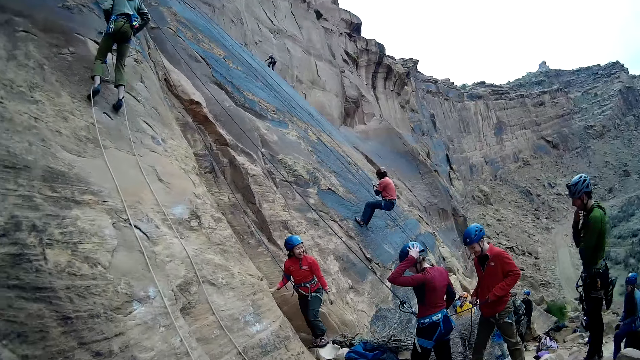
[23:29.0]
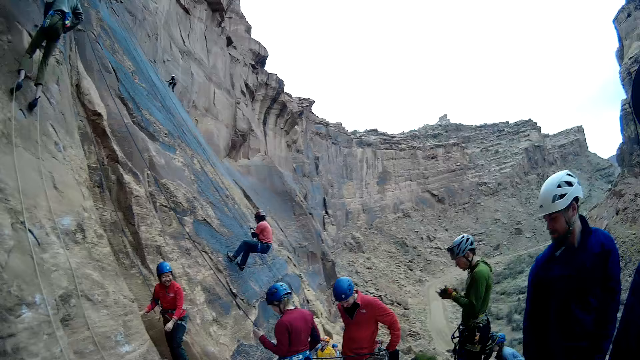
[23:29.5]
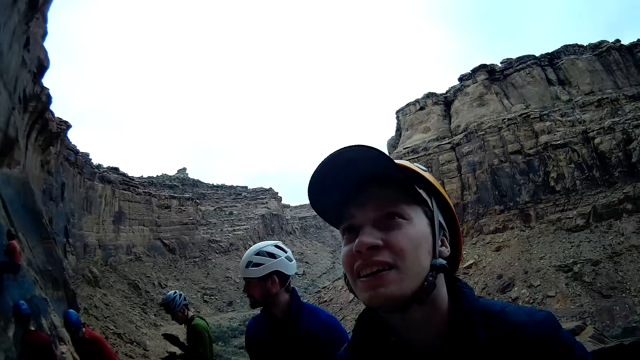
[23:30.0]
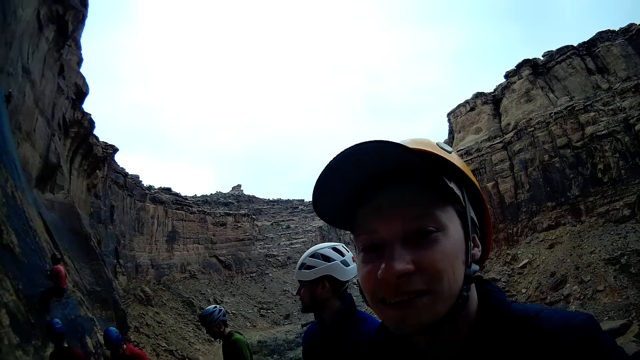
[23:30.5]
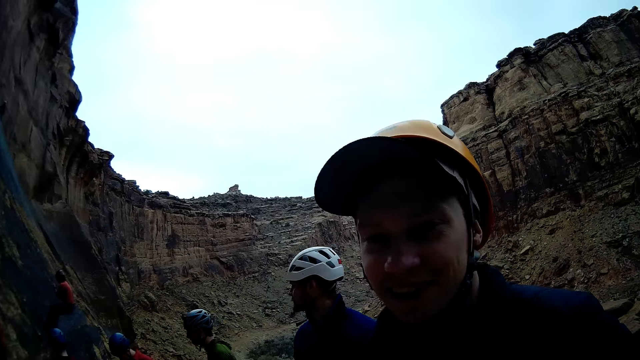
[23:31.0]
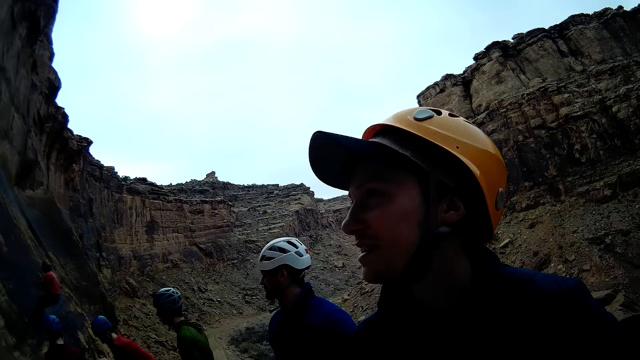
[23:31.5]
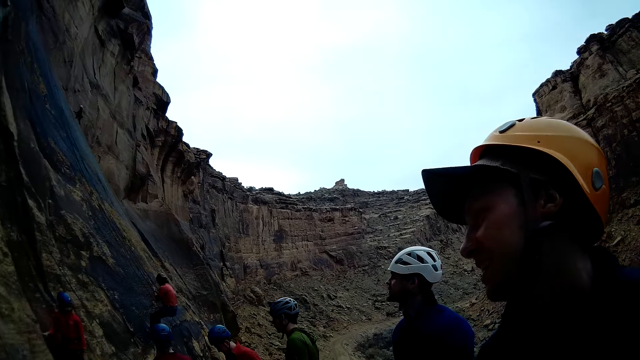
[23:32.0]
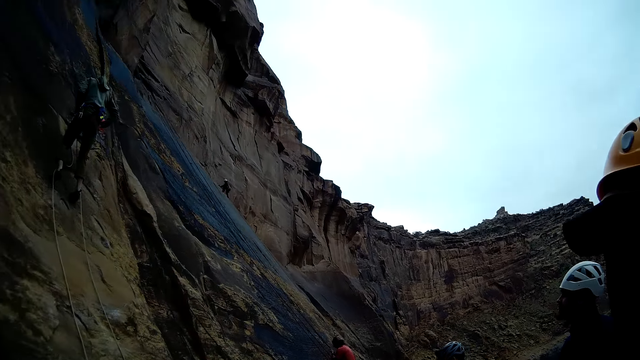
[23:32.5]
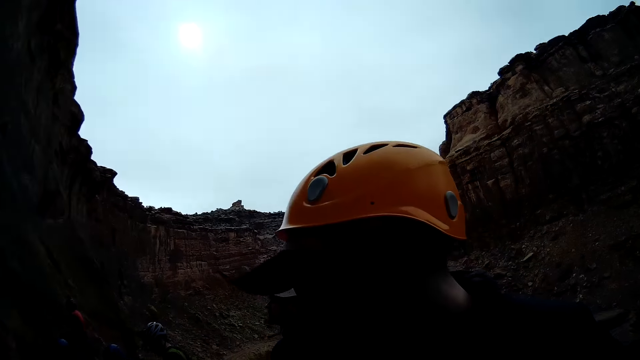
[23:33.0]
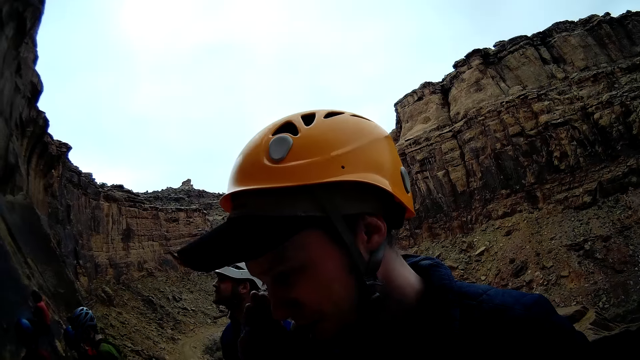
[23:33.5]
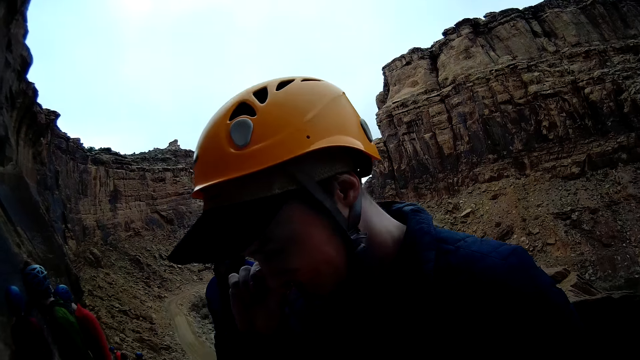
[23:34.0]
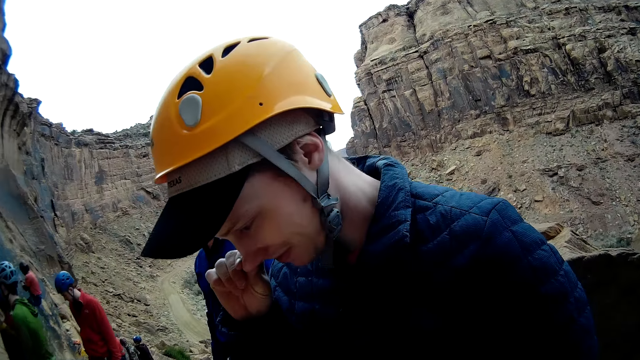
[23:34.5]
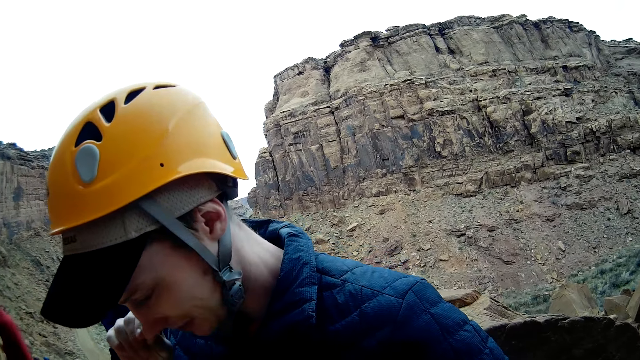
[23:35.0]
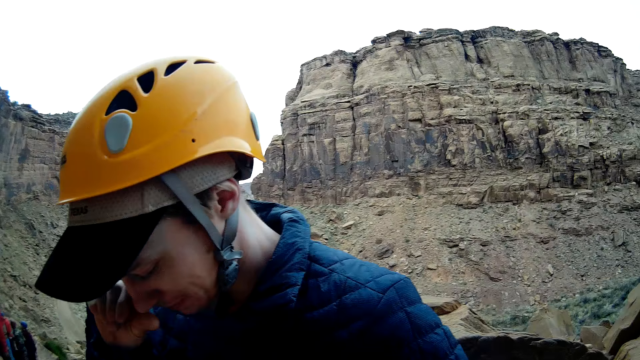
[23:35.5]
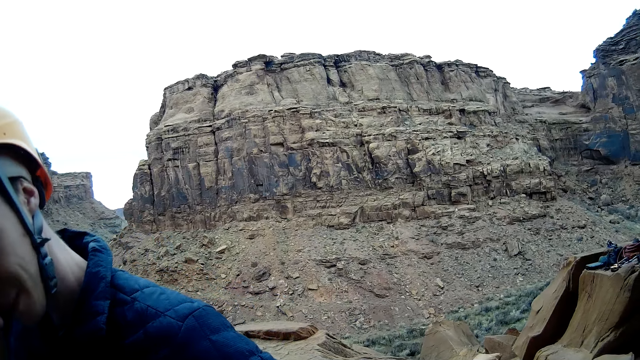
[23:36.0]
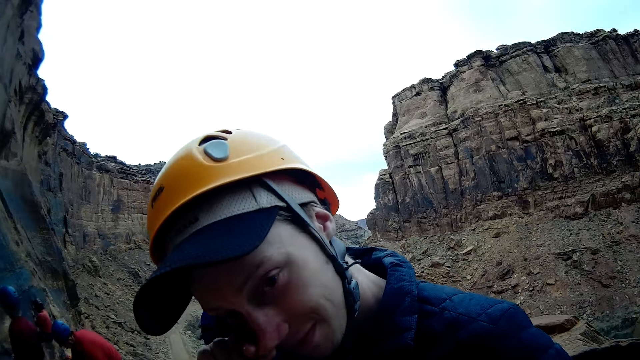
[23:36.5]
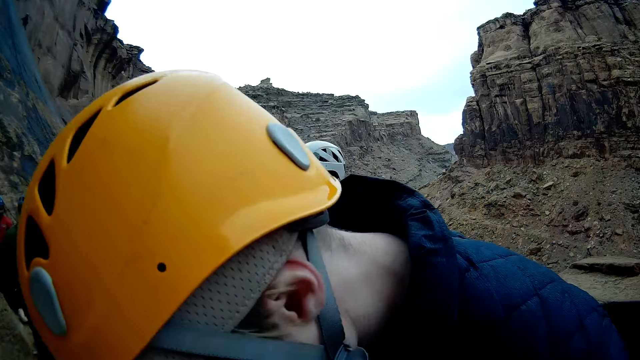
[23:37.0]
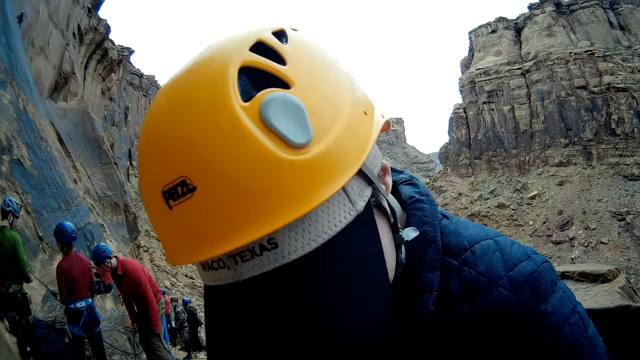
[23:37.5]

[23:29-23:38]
A person touches her helmet. Another person descends from the mountain. A third person looks at a fourth person. The camera wearer discusses with the man.

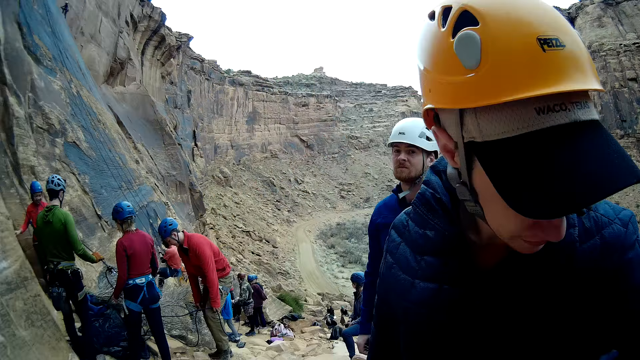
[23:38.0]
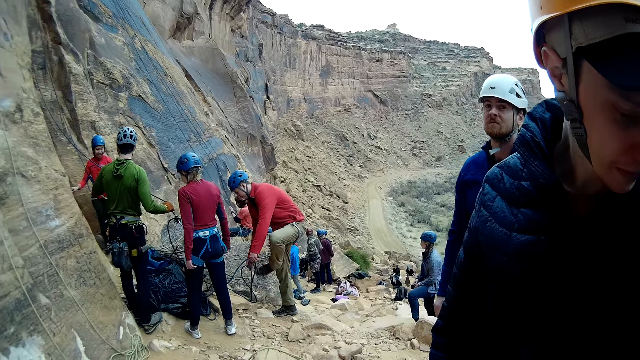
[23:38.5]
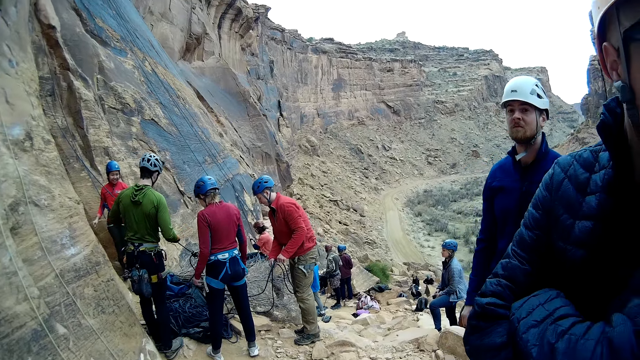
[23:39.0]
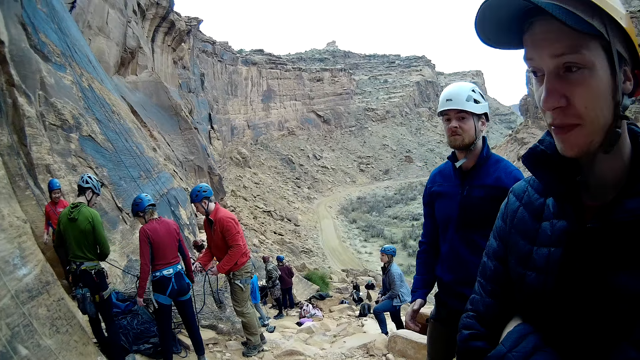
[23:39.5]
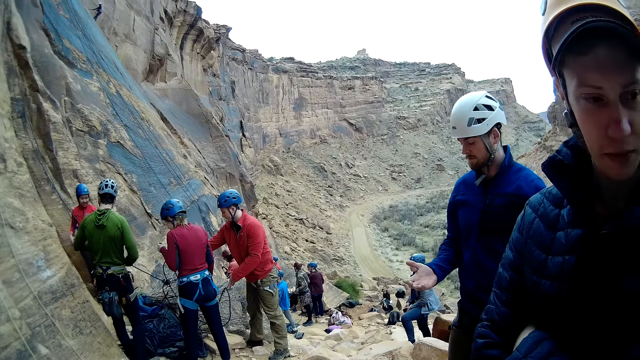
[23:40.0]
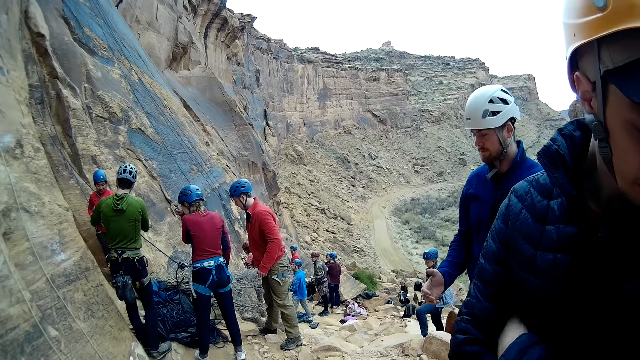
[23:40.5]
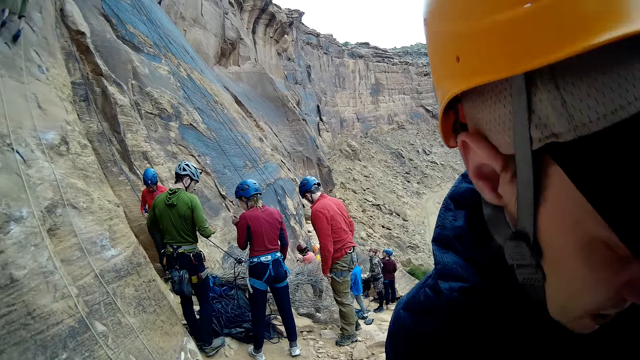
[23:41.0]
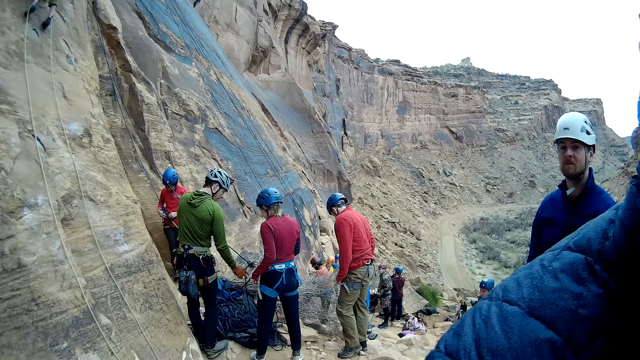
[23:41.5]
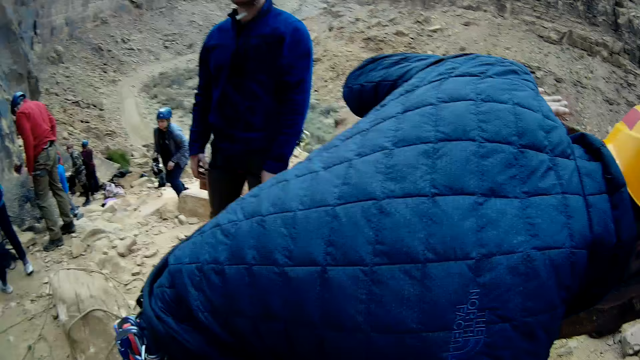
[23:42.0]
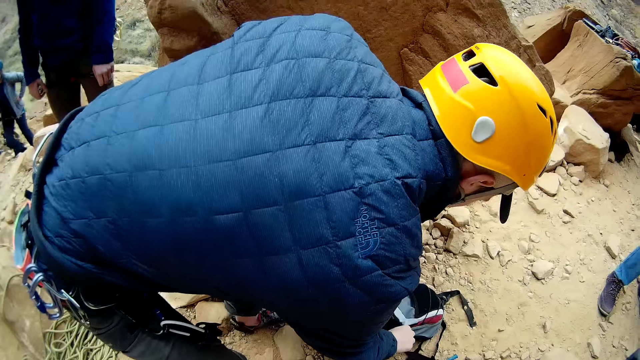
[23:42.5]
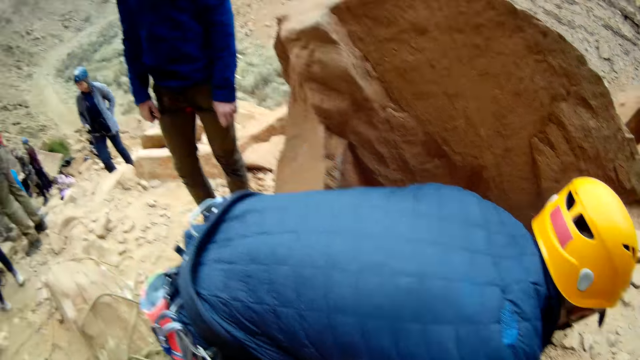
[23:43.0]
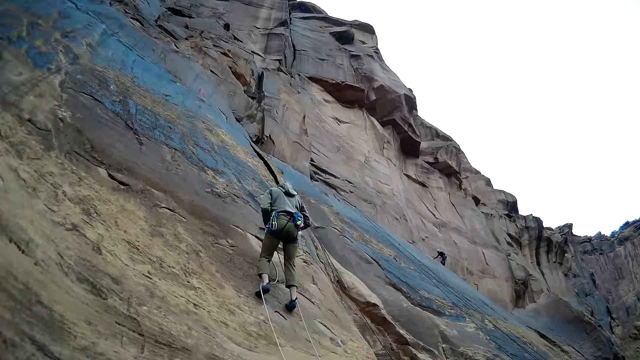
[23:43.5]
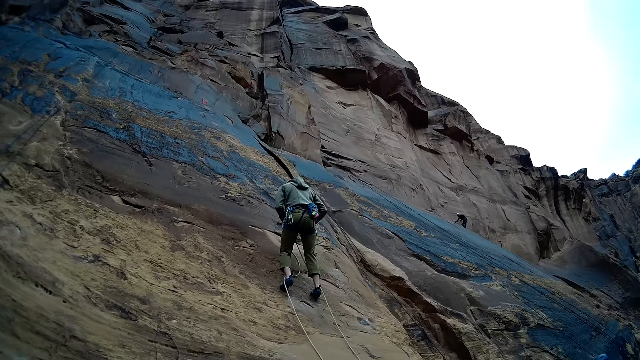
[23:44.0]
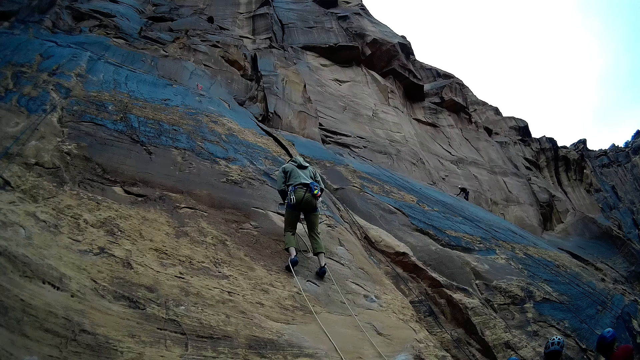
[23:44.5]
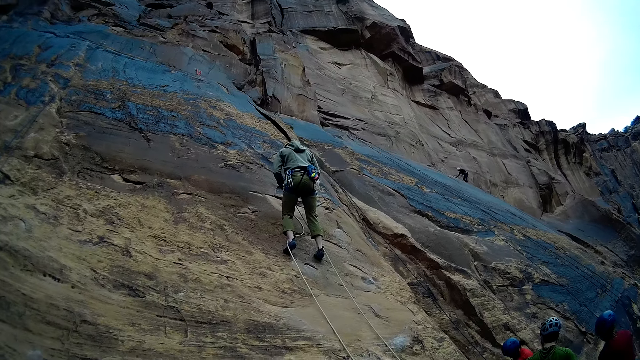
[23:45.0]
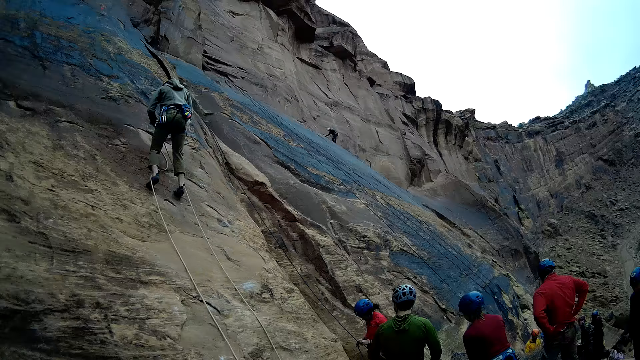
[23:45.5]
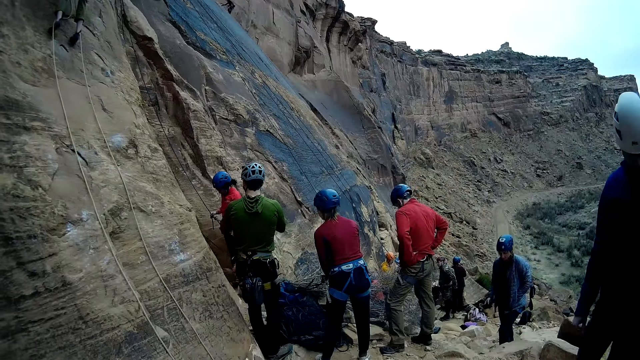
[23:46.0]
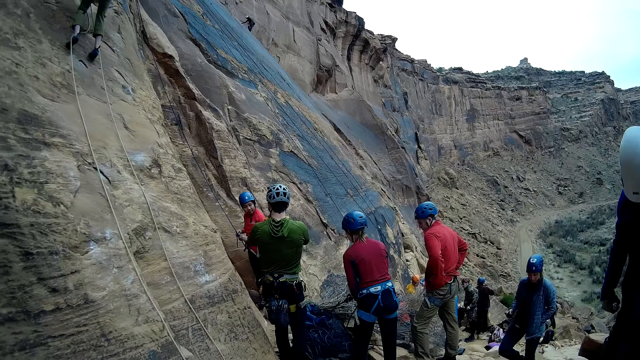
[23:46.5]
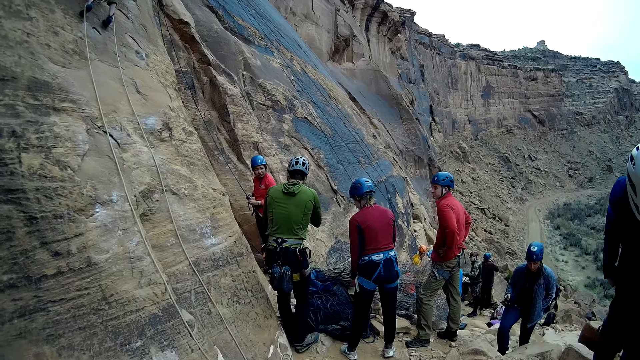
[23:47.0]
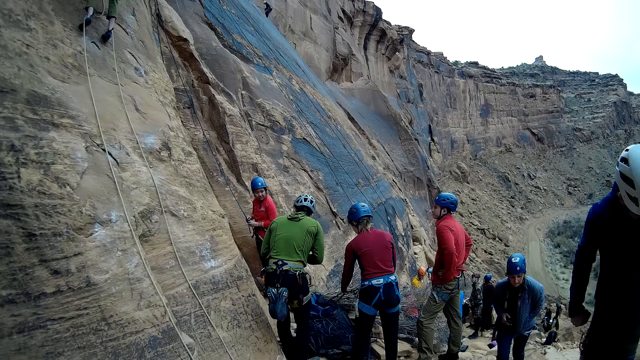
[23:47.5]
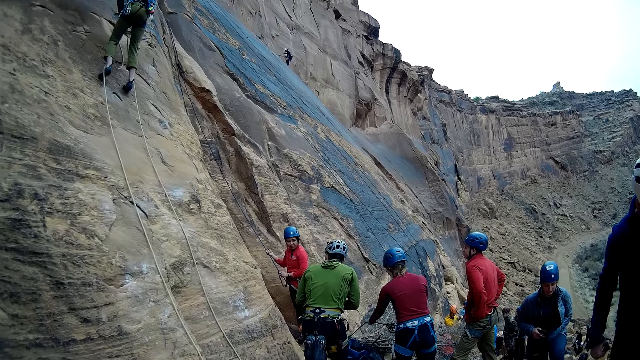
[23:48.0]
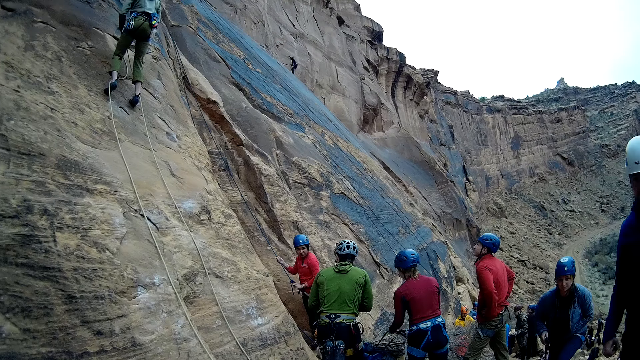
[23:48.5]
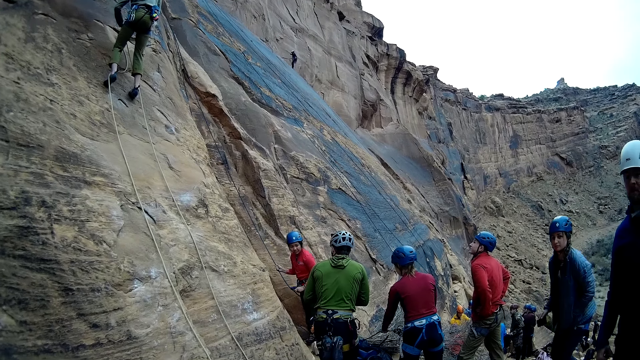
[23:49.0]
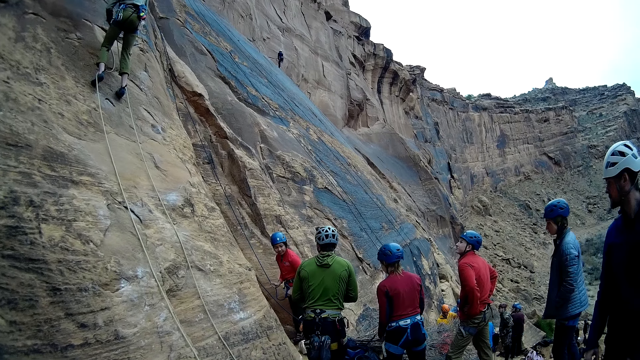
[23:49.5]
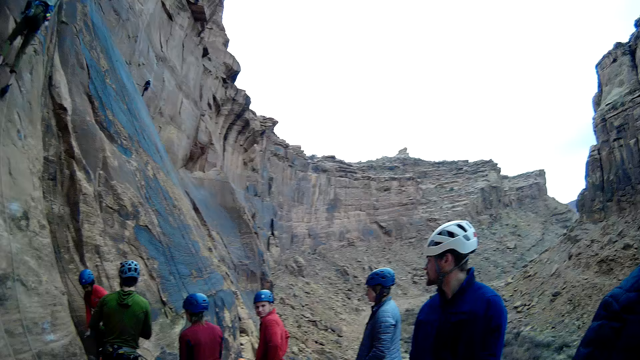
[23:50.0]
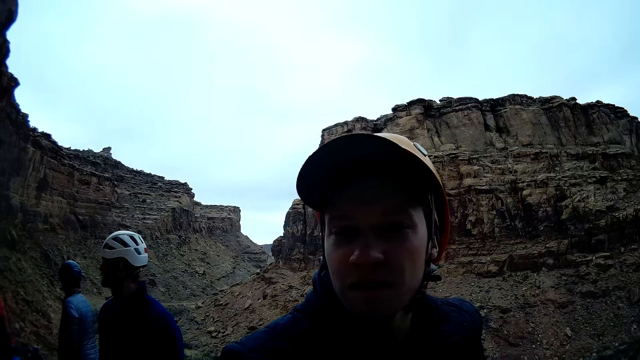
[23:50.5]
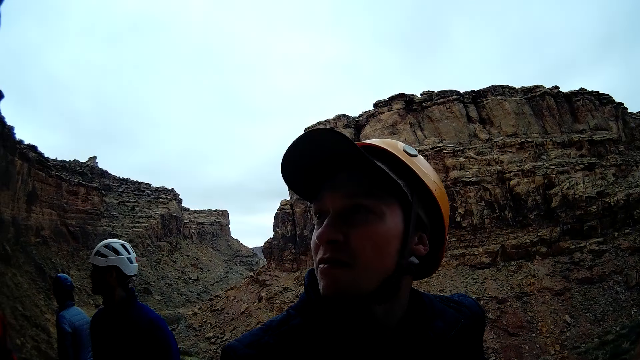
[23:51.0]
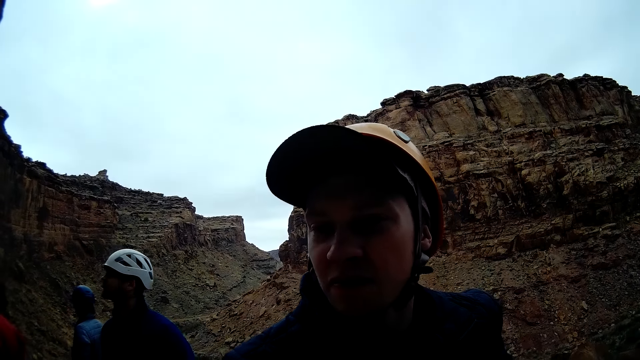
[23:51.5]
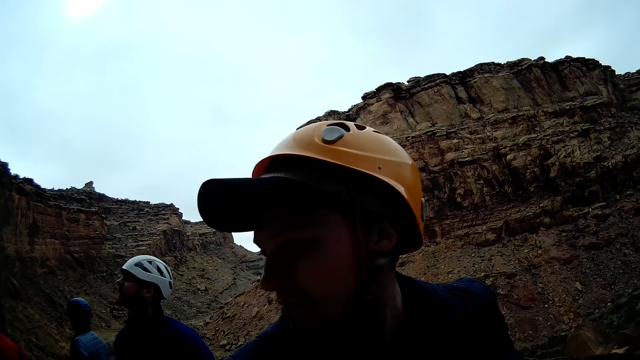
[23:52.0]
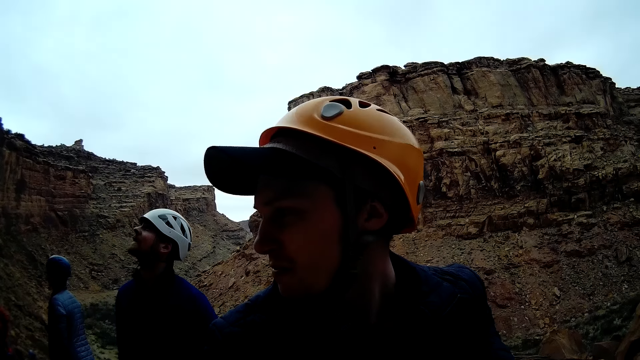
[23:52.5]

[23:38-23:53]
A person holds the rope. Another person holds the rope. The man picks up a bag on the ground. The first person descends from the mountain. The camera wearer discusses with the man.
